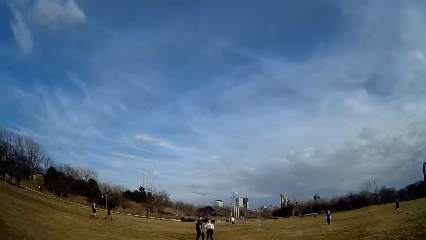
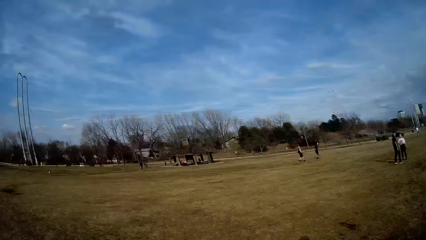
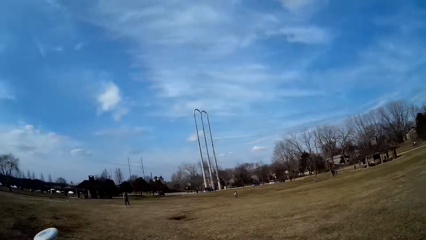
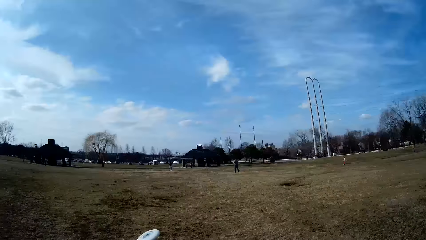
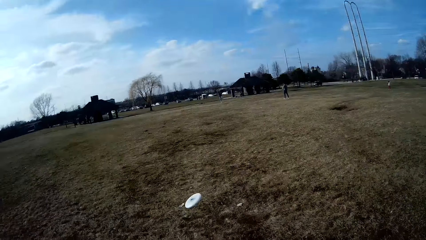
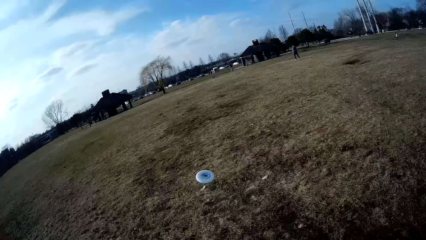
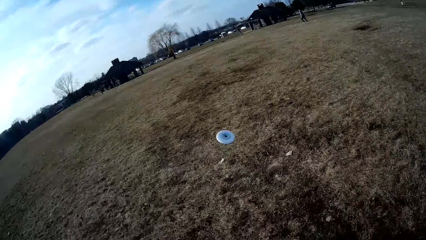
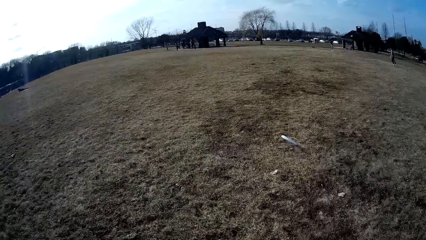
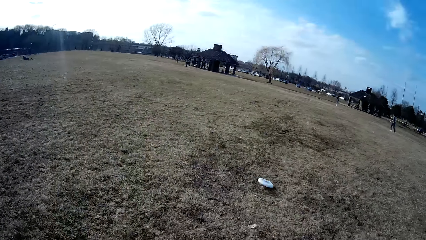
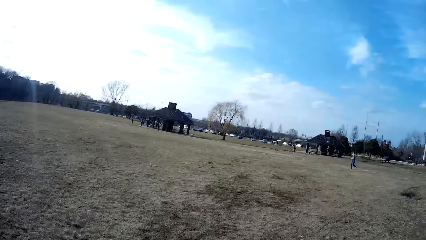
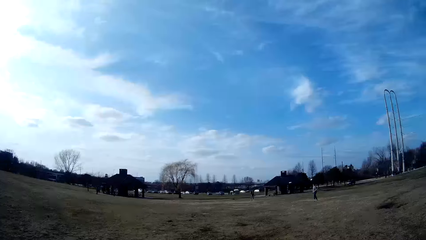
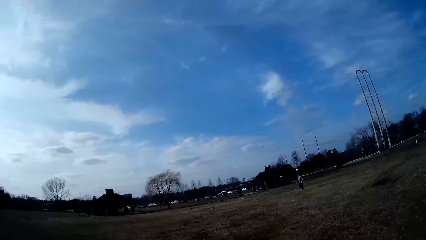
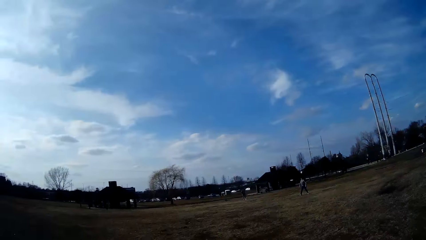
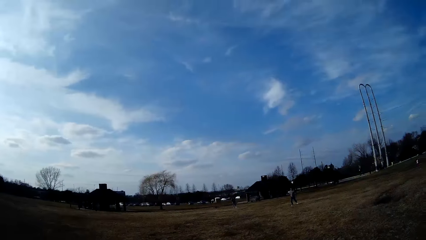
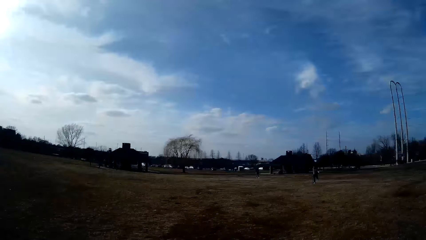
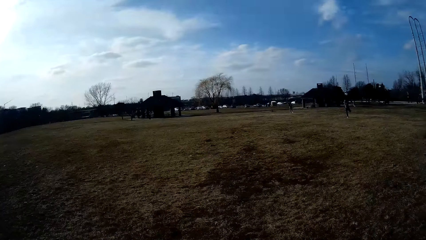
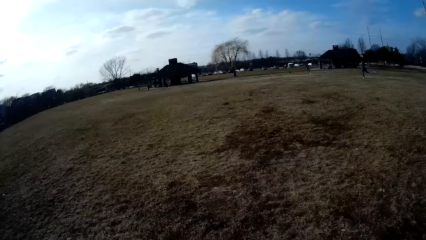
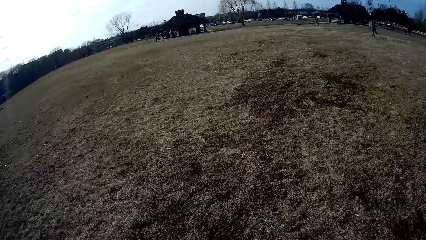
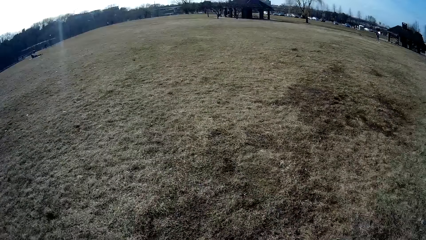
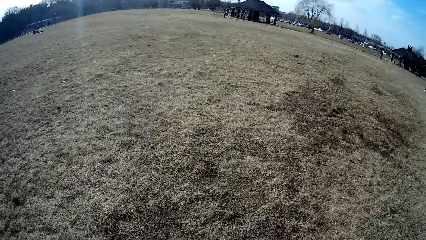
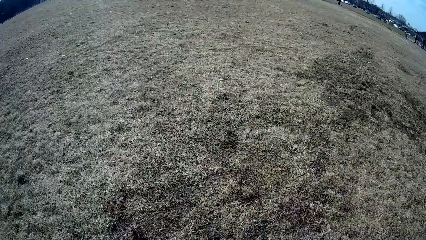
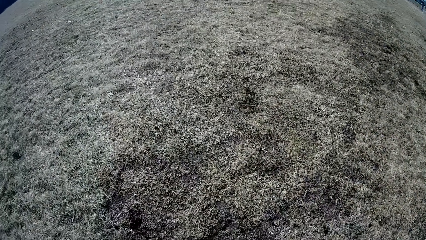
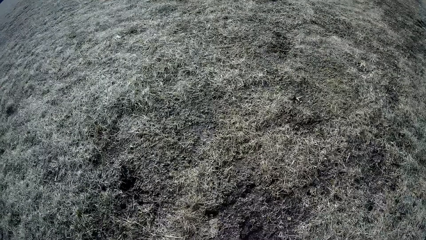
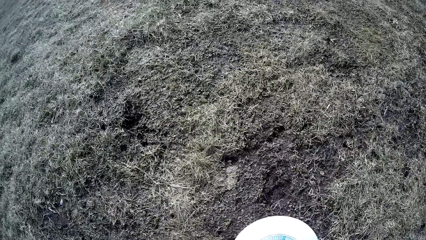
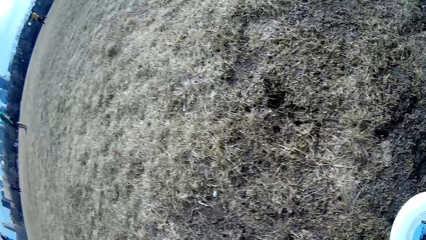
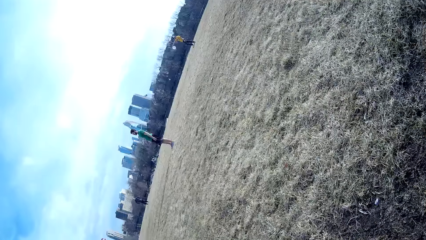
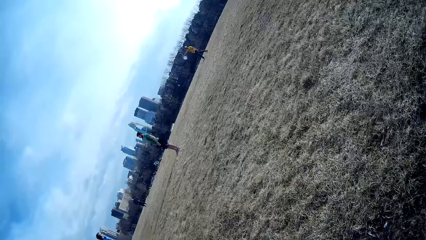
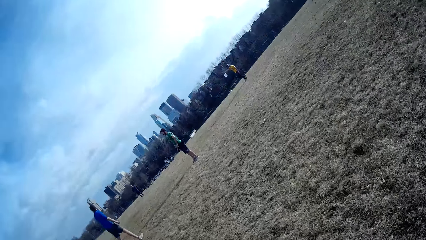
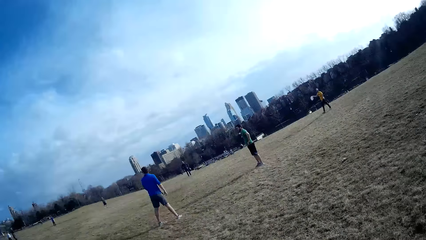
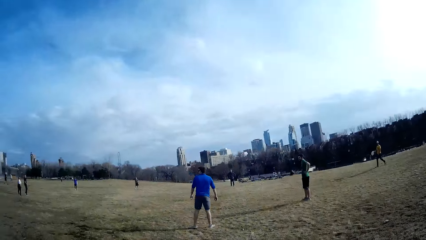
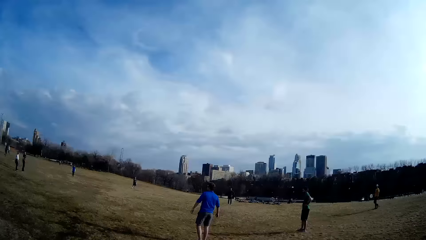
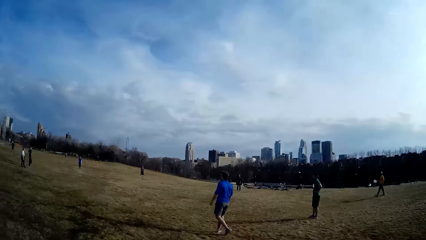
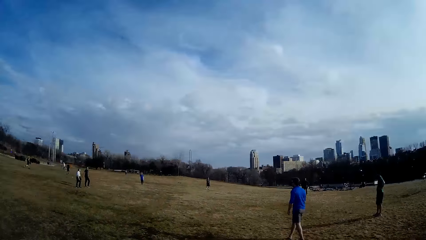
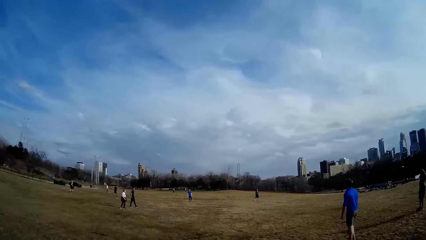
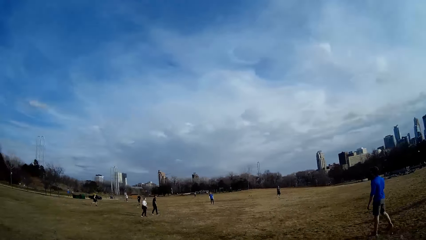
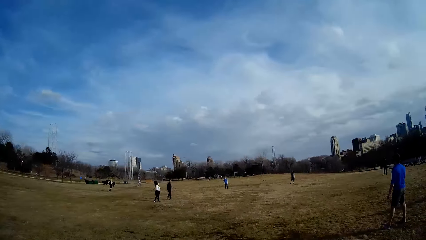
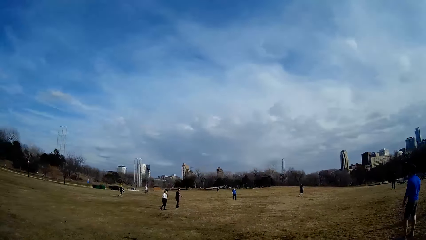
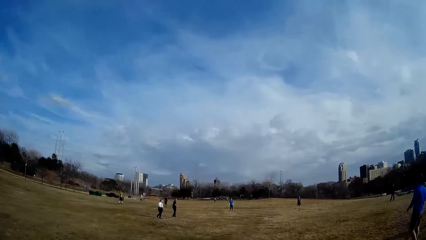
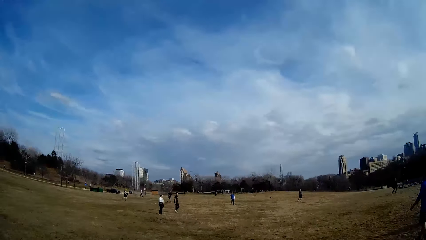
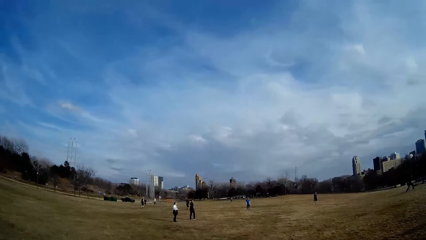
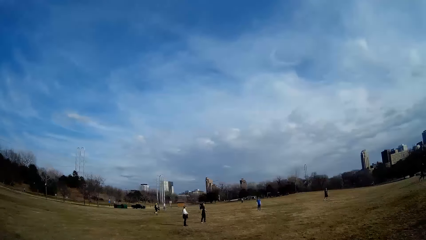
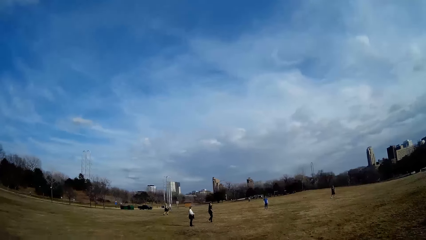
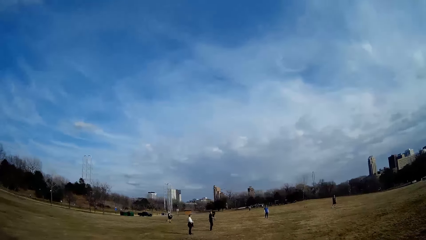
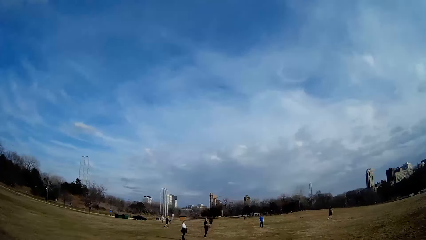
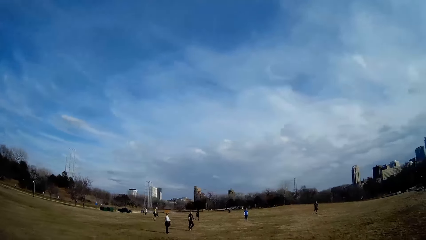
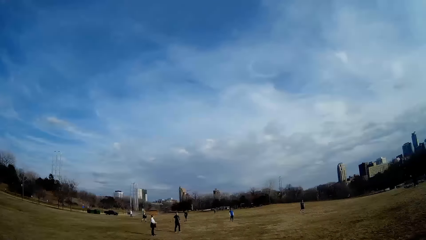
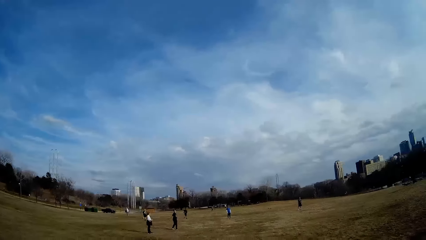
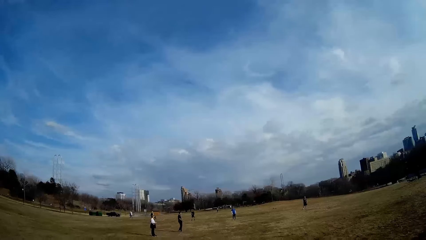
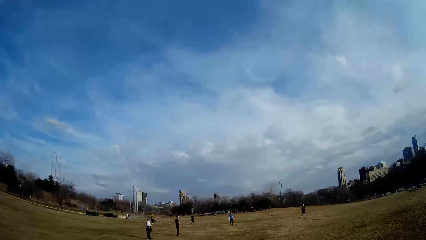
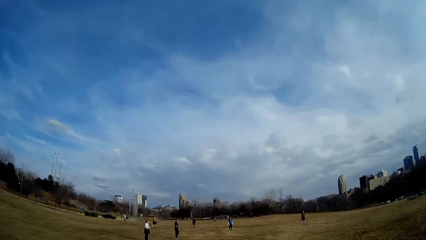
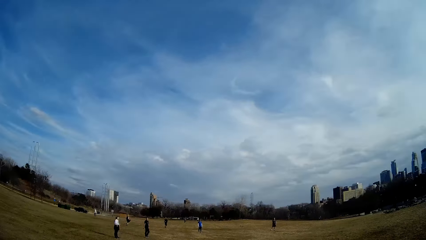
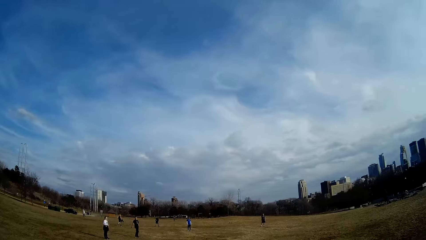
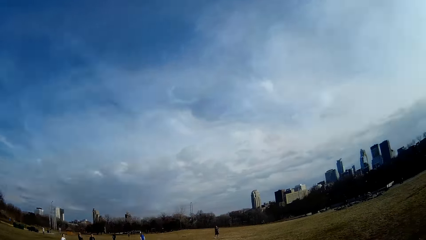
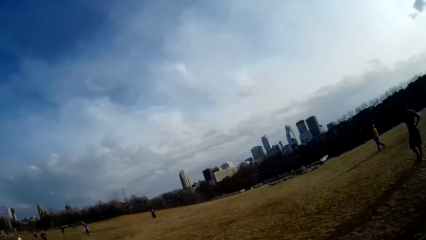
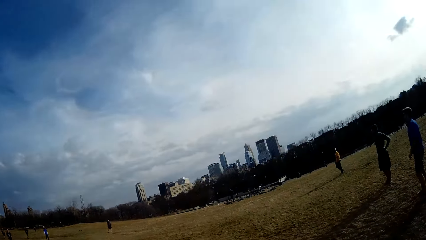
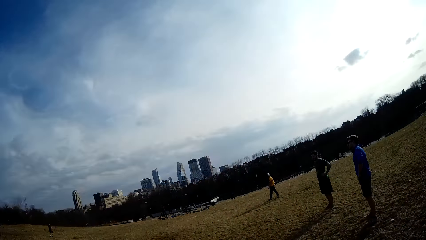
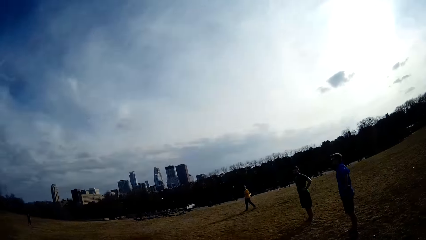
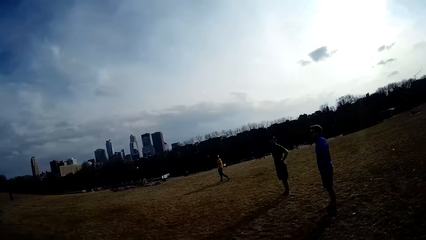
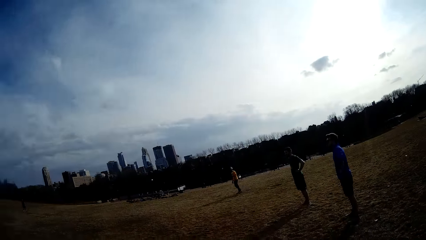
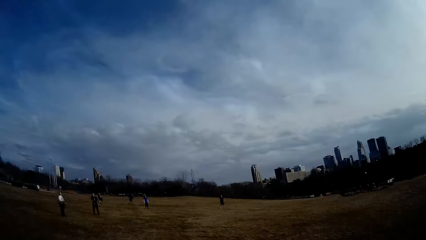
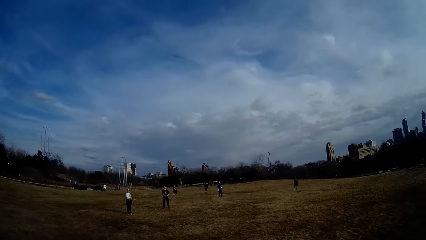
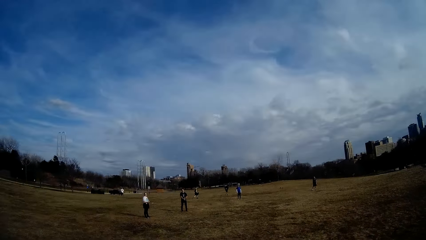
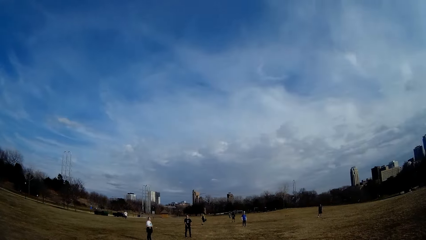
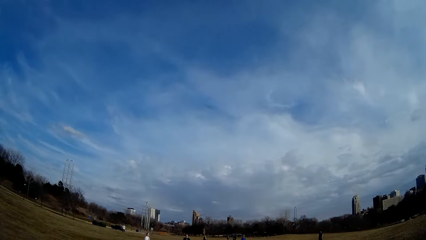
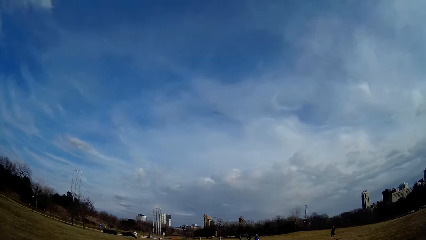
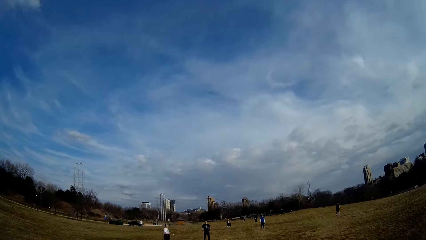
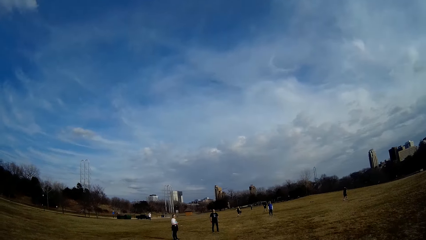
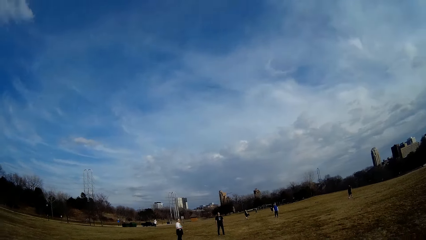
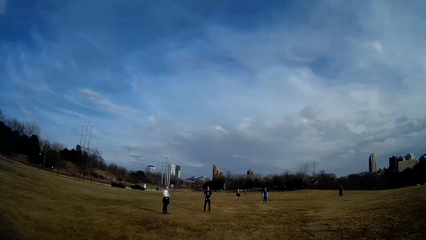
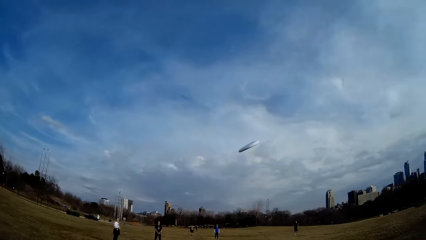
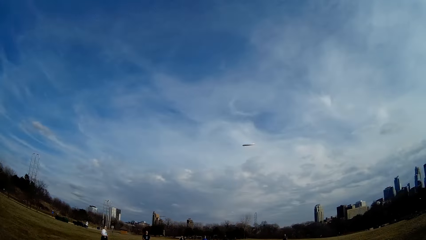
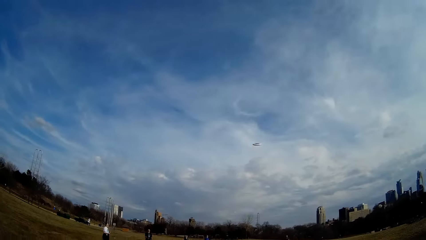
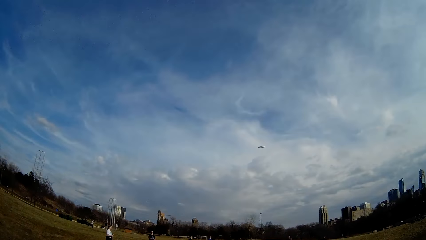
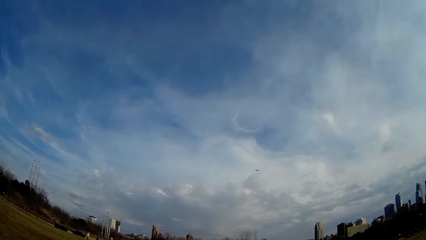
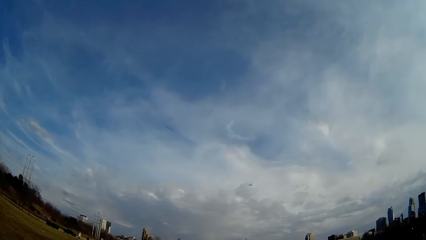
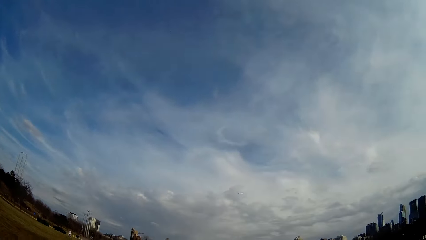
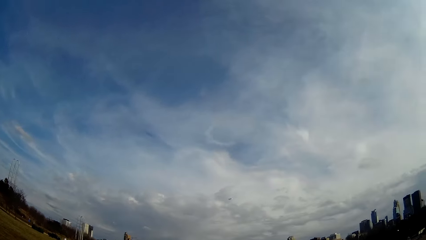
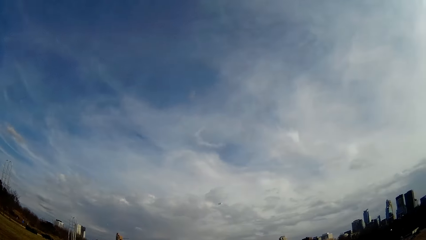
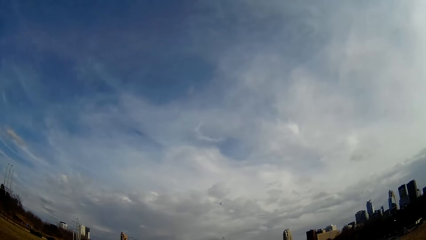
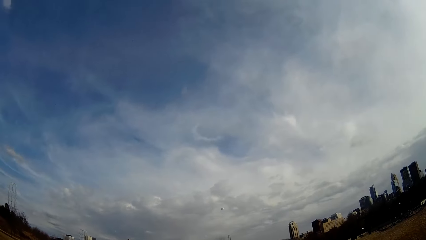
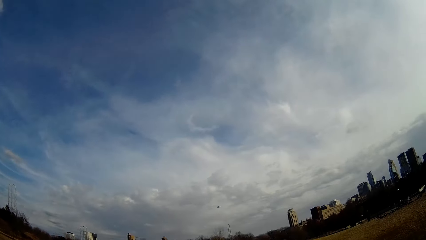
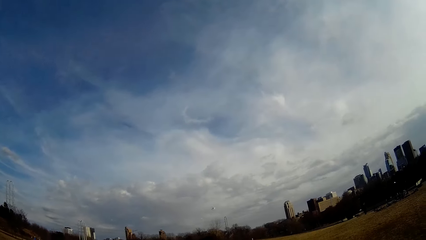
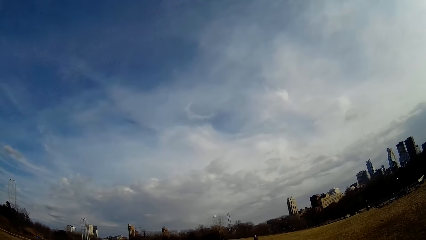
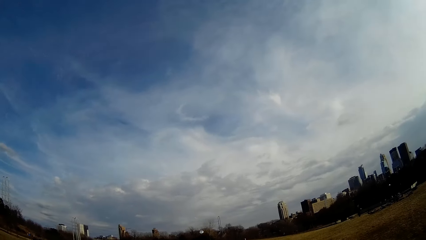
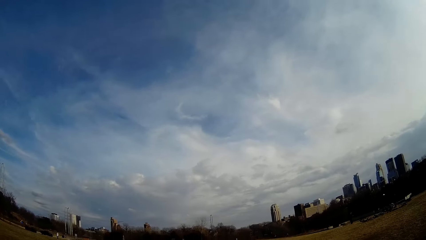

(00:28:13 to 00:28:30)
The camera wearer aims to catch the frisbee disc. They walk towards the frisbee disc. They pick the frisbee disc from the ground and arise from the ground. They walk around the field.
